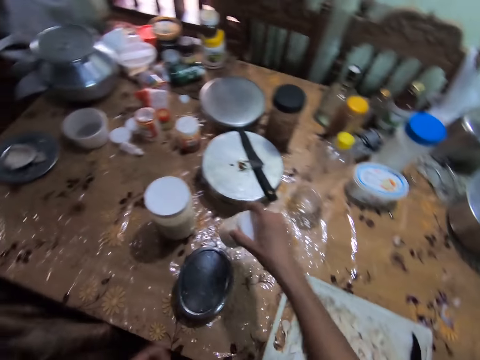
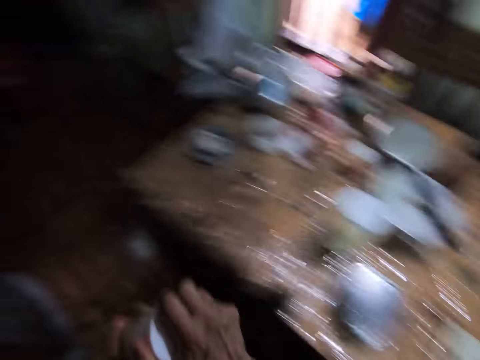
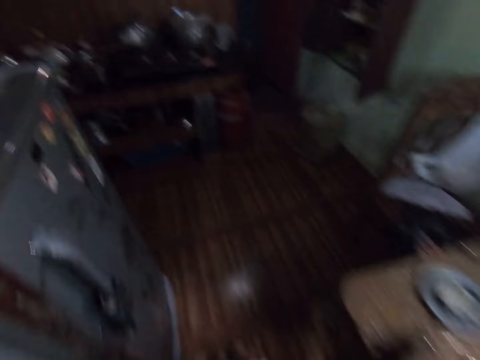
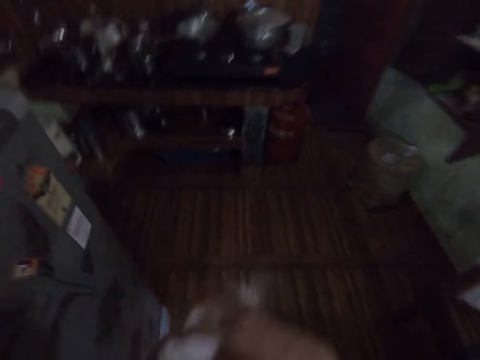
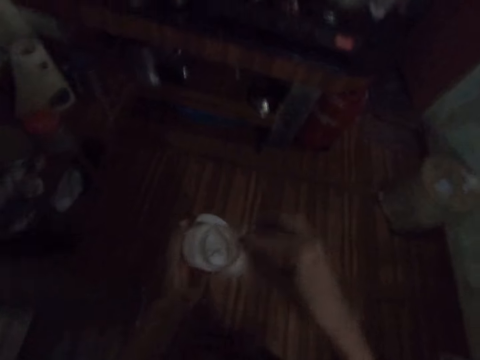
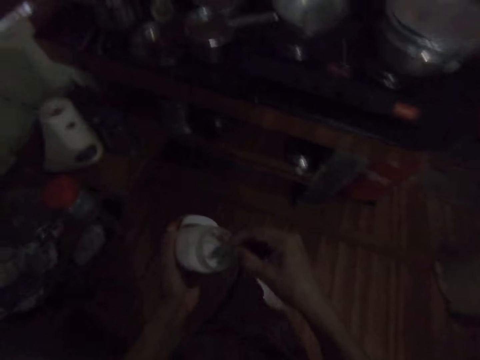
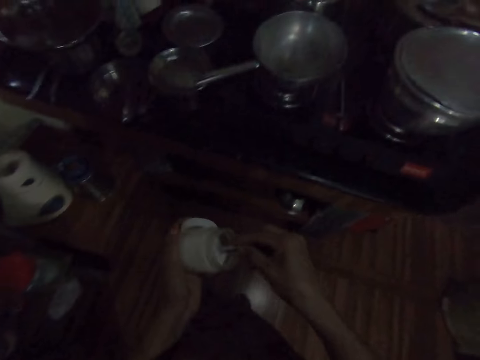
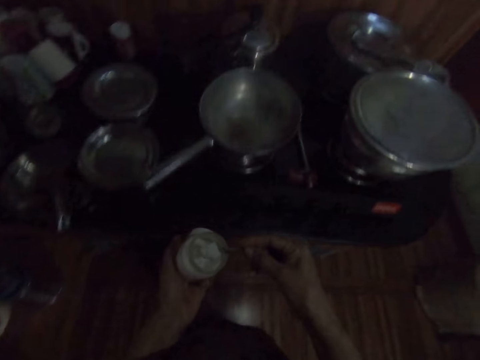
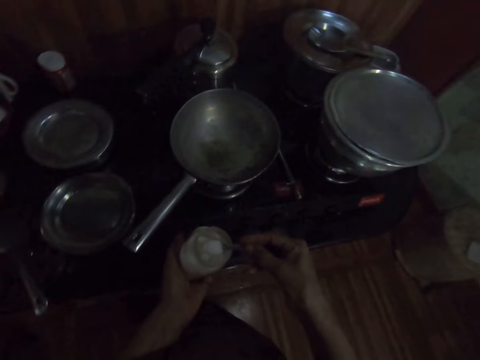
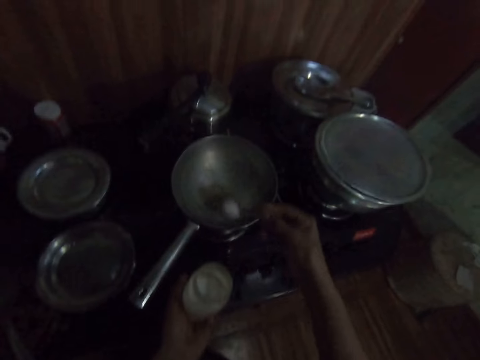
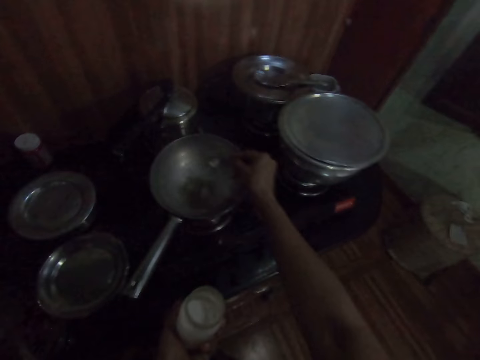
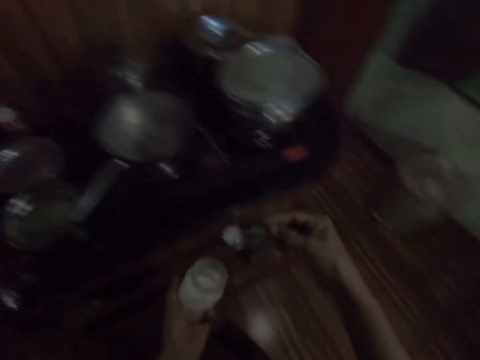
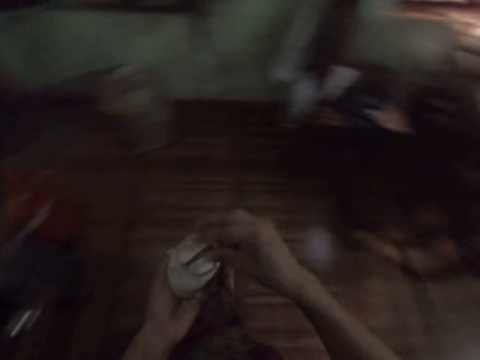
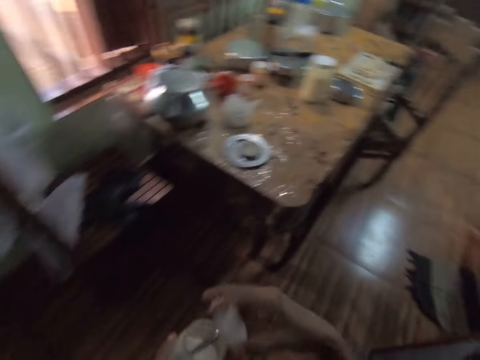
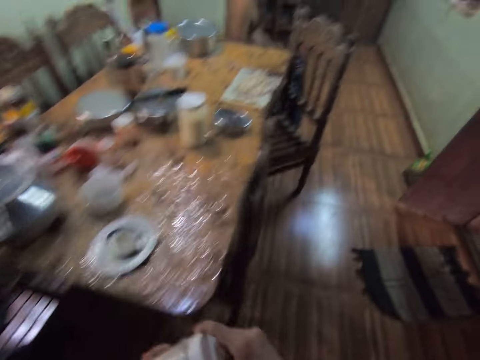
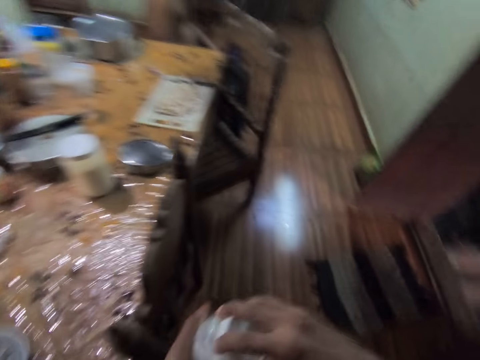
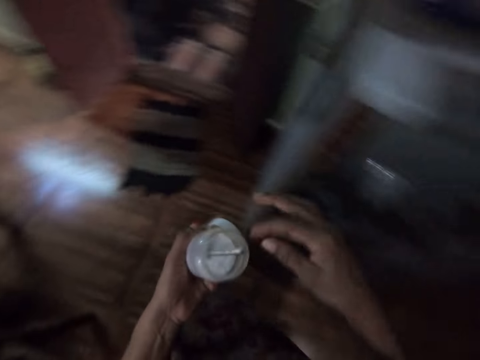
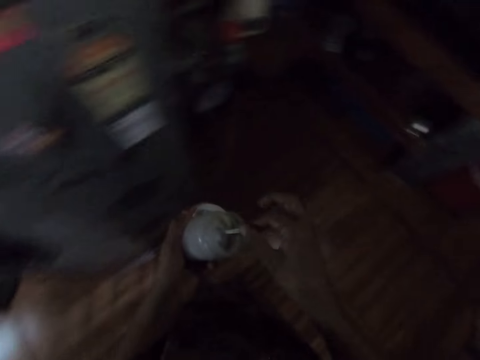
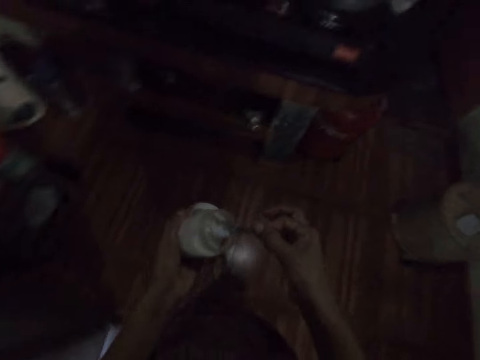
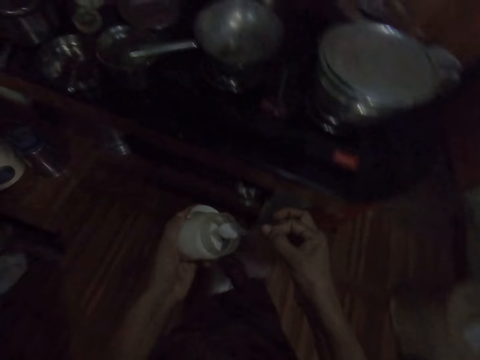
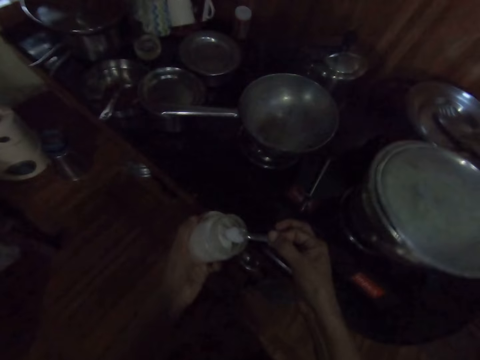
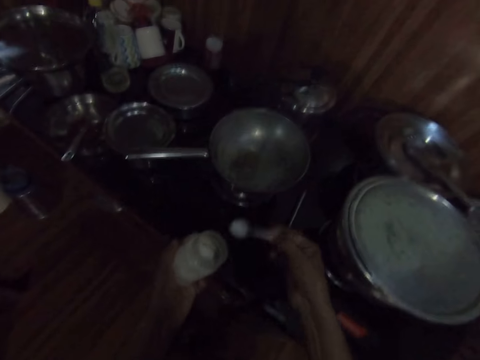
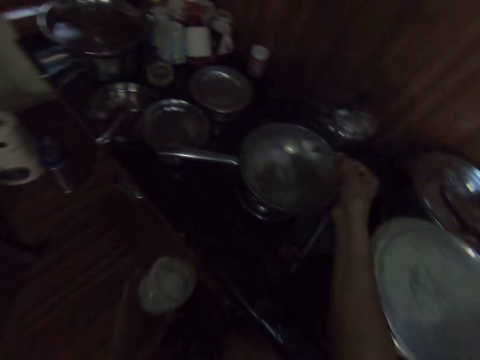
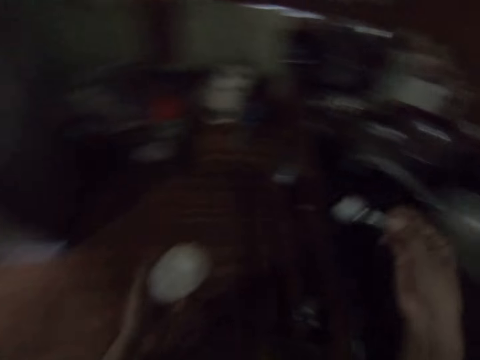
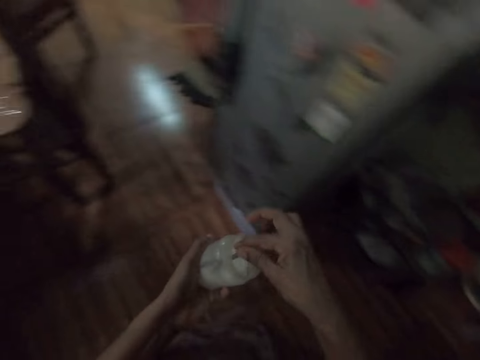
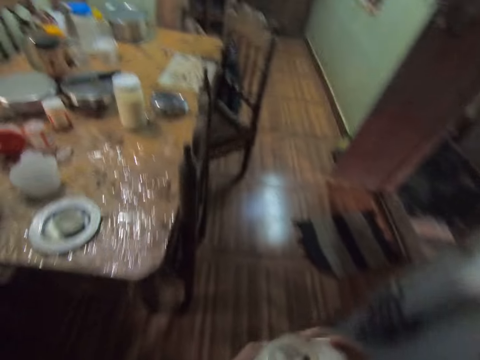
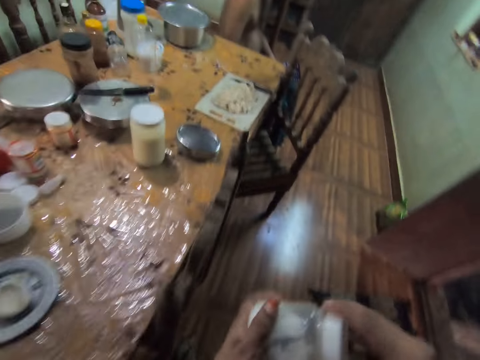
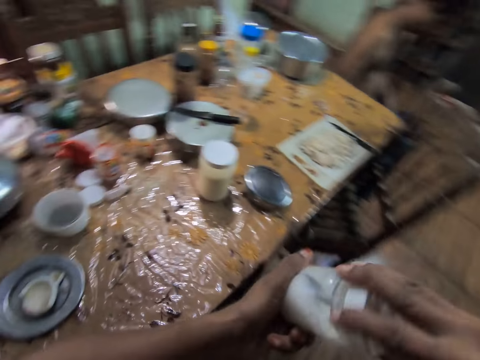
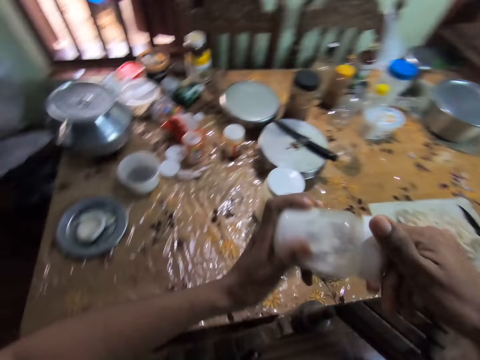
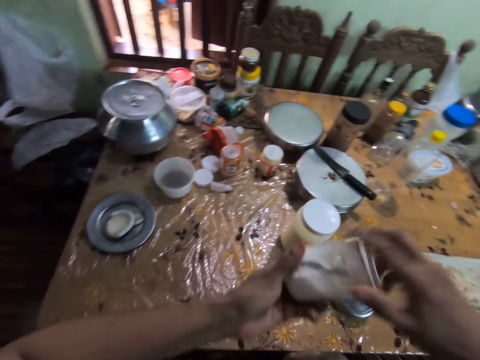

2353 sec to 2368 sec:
The camera wearer picks a container. She opens the salt jar with both hands. She walks around. She picks a spoon of salt from the salt jar in her left hand with her right hand. She pours salt from the spoon of salt into the pan on the cooker with her right hand. She drops the spoon of salt into the salt jar in her left hand with her right hand. She walks around. She covers the salt jar with both hands. She opens the salt jar with both hands. She picks the spoon of salt from the salt jar in her left hand with her right hand. She pours salt from the spoon of salt into the pan on the cooker with her right hand. She drops the spoon of salt into the salt jar in her left hand with her right hand. She walks around. She covers the salt jar with both hands.

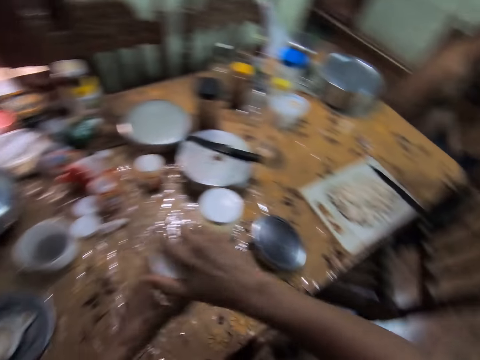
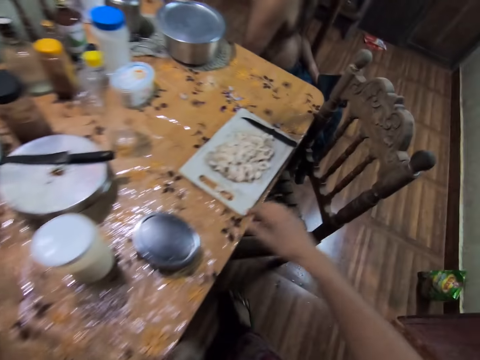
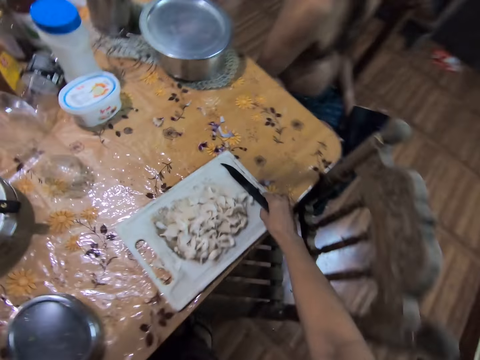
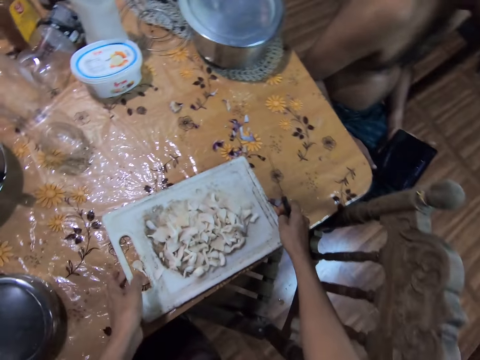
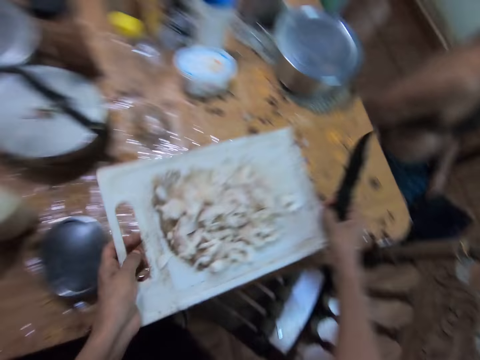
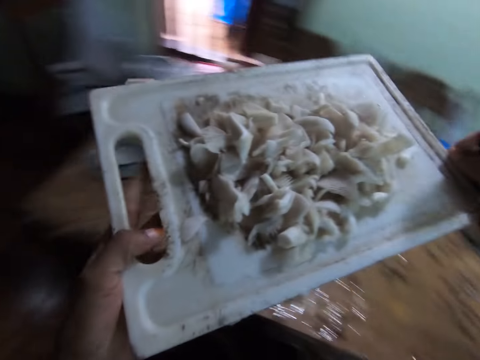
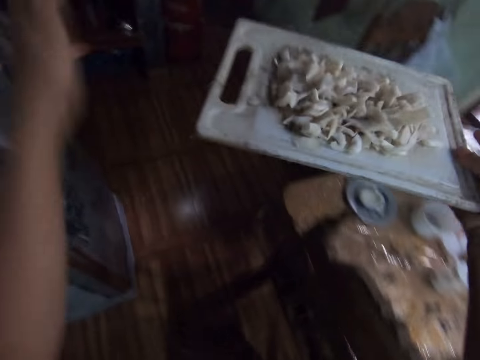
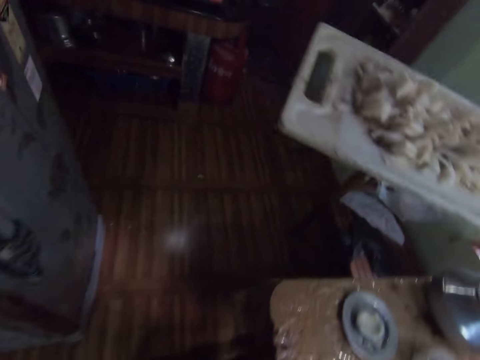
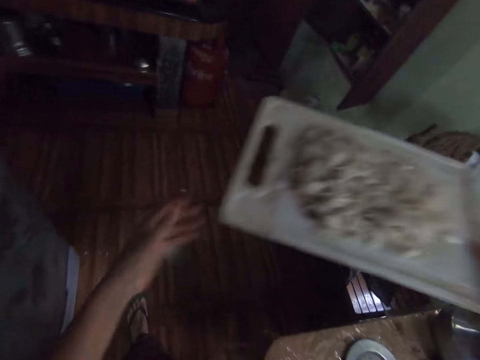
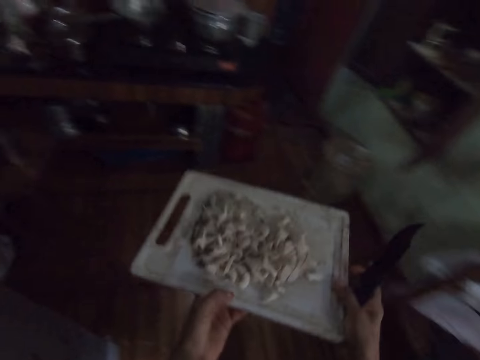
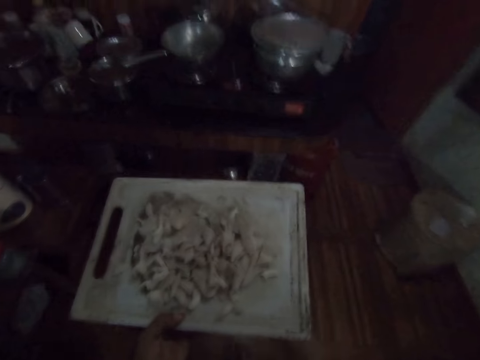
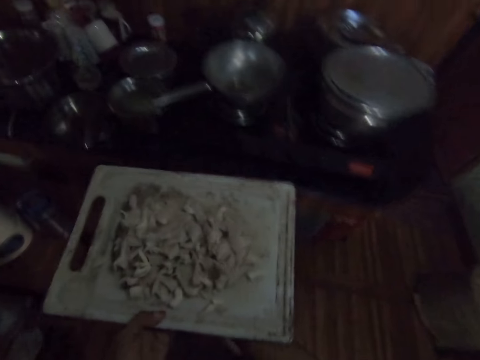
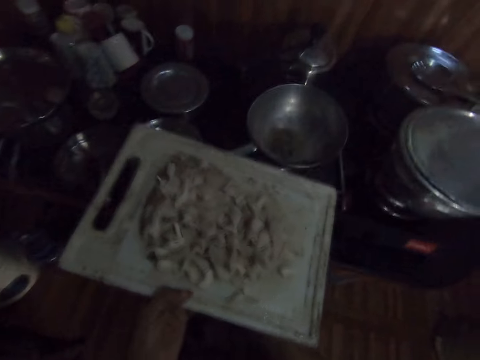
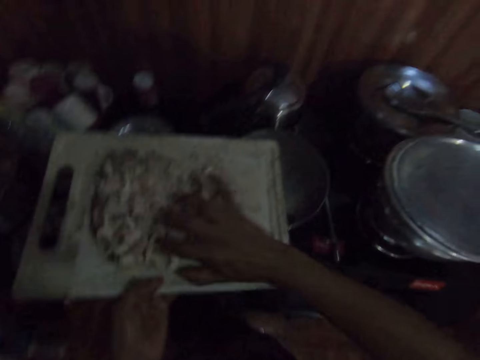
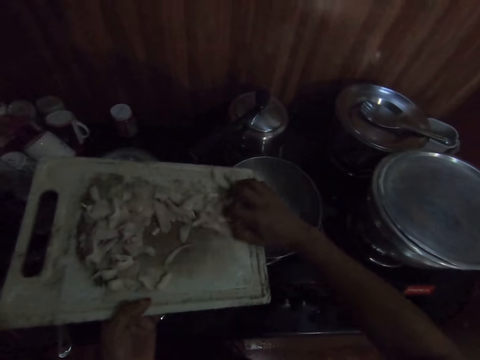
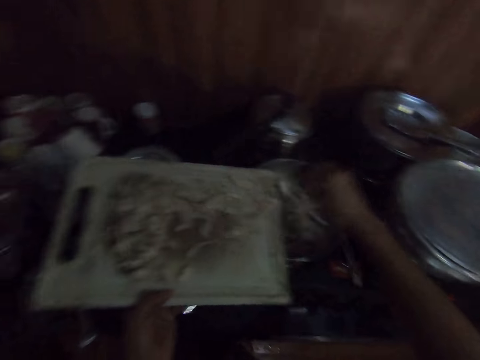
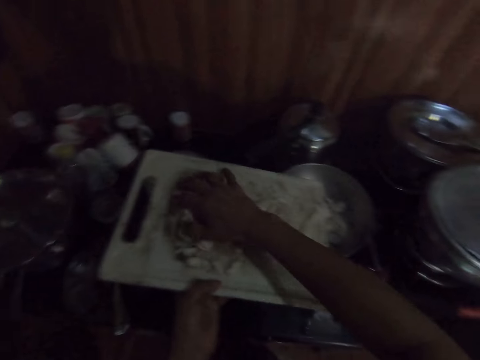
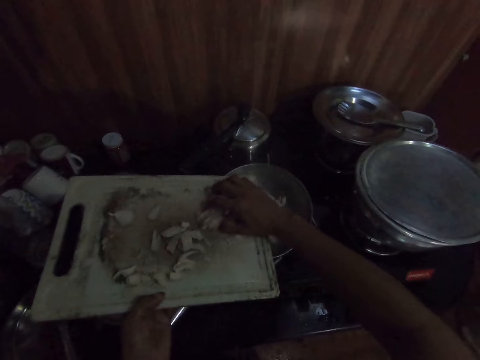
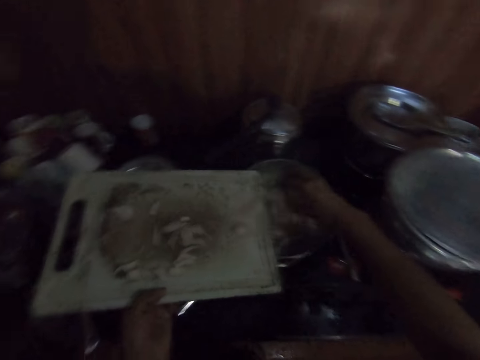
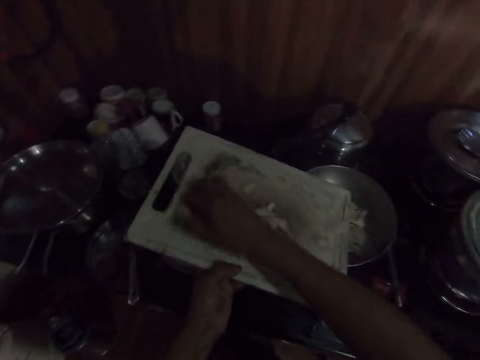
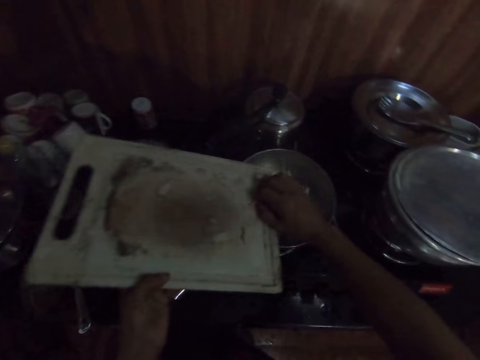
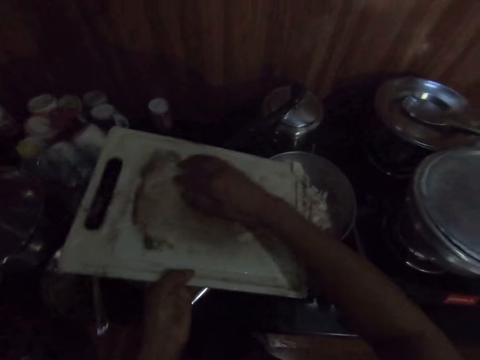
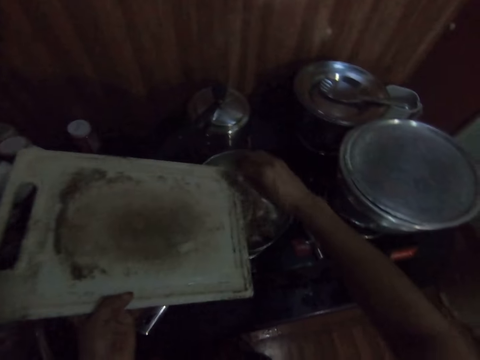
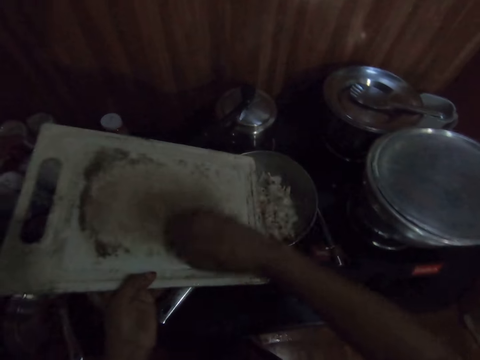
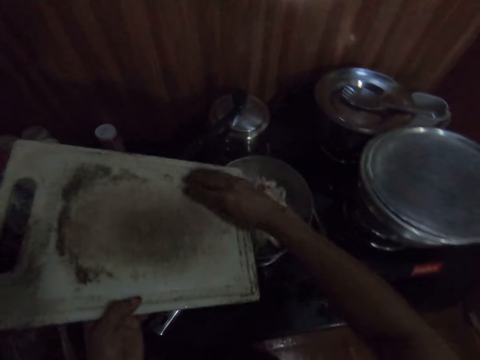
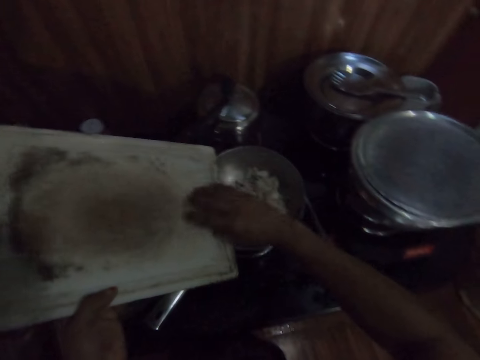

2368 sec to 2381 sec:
The camera wearer drops the salt jar on the table with her left hand. She picks a knife from a chopping board on the table with her right hand. She picks the chopping board from the table with both hands. She carries the chopping board. She walks around. She scrapes some chopped onions from the chopping board in her left hand into the pan on the cooker with her right hand. She pours food in the pan.
